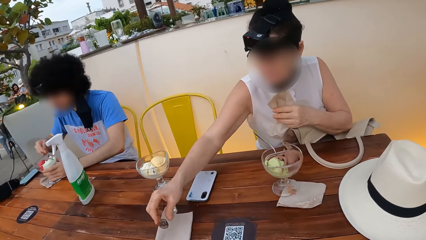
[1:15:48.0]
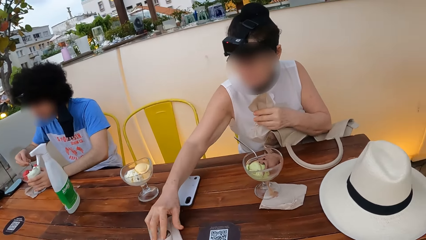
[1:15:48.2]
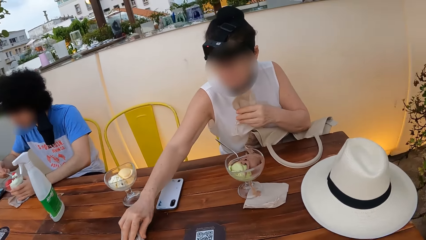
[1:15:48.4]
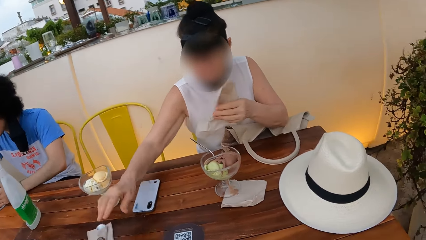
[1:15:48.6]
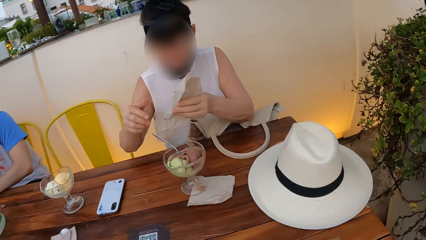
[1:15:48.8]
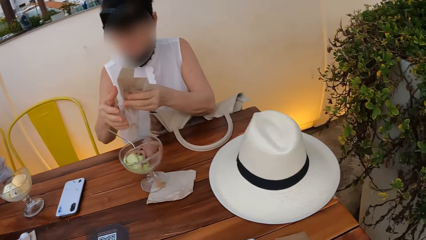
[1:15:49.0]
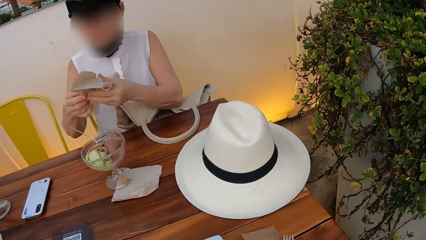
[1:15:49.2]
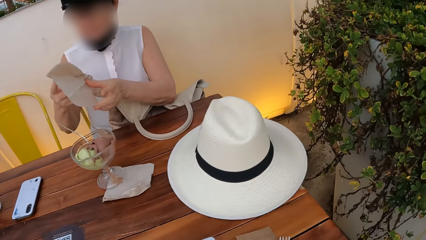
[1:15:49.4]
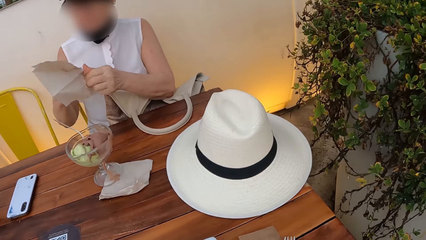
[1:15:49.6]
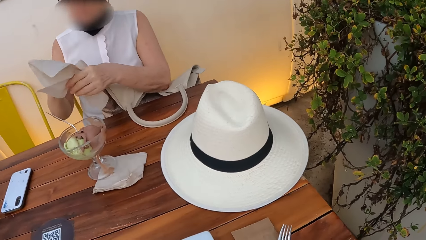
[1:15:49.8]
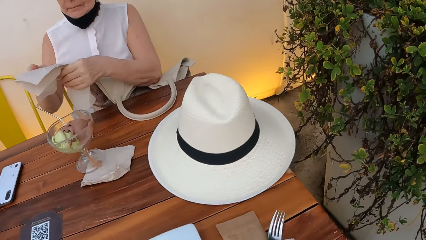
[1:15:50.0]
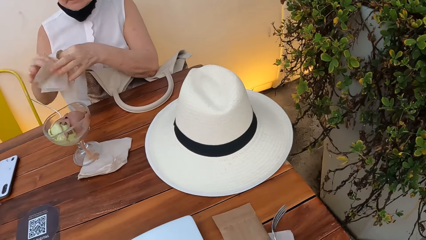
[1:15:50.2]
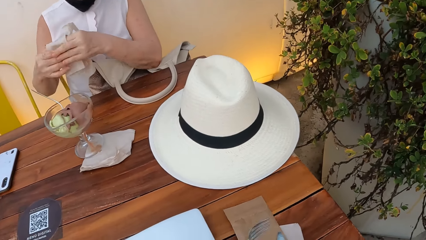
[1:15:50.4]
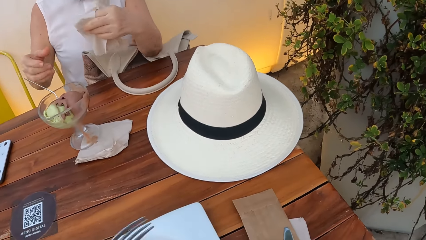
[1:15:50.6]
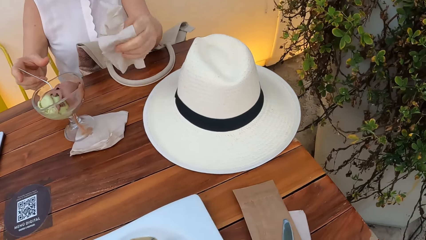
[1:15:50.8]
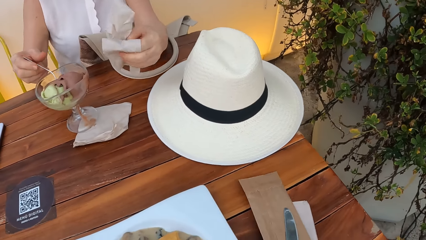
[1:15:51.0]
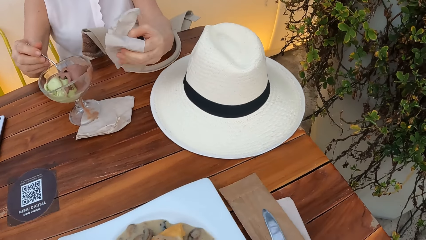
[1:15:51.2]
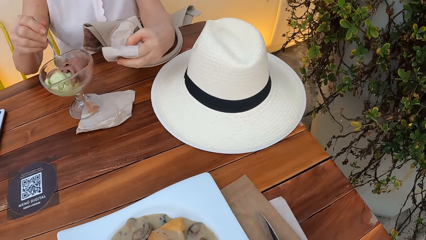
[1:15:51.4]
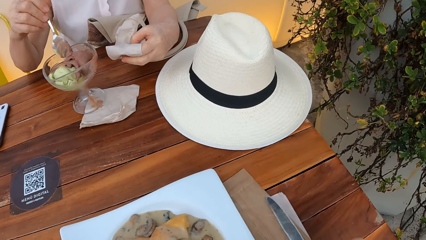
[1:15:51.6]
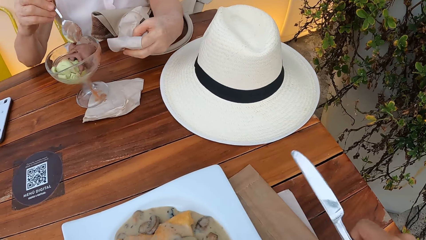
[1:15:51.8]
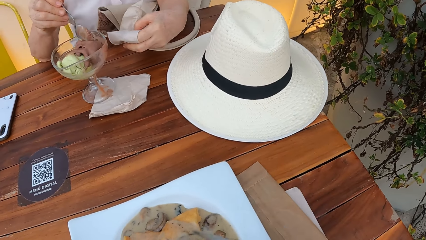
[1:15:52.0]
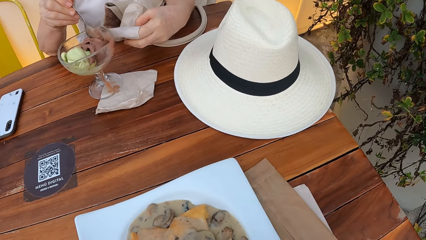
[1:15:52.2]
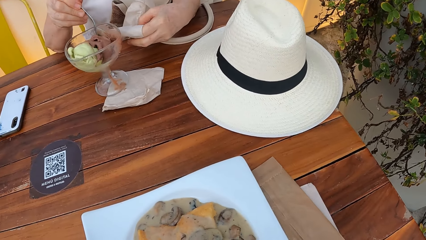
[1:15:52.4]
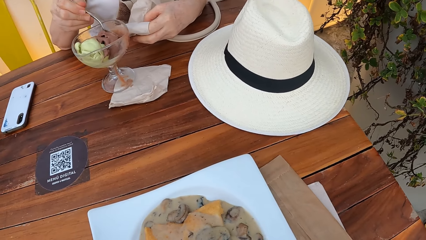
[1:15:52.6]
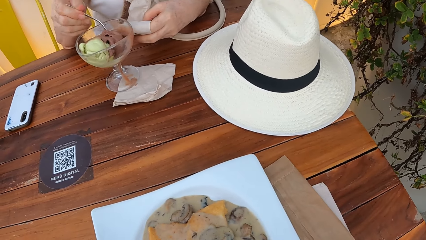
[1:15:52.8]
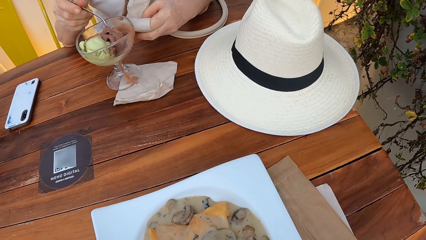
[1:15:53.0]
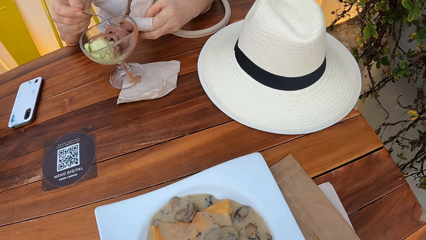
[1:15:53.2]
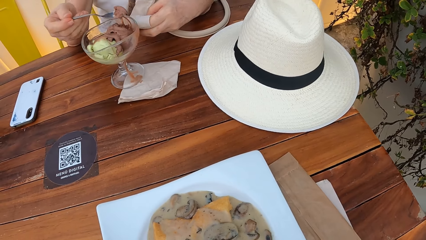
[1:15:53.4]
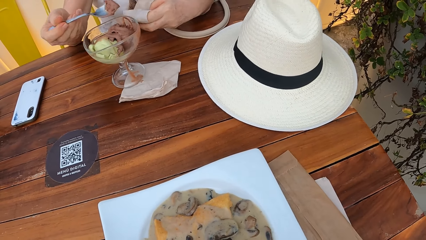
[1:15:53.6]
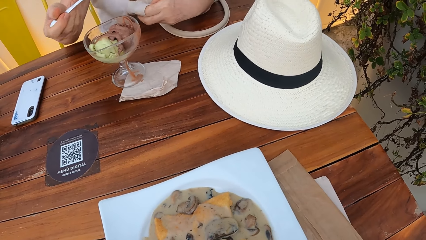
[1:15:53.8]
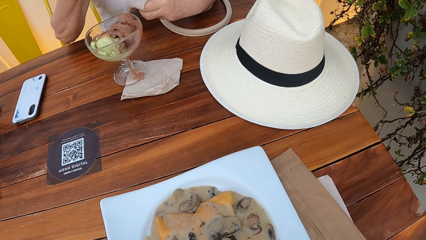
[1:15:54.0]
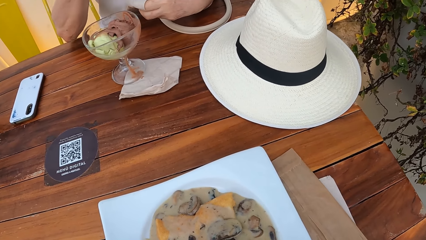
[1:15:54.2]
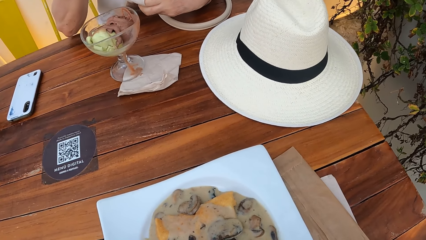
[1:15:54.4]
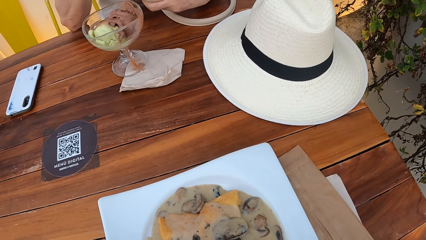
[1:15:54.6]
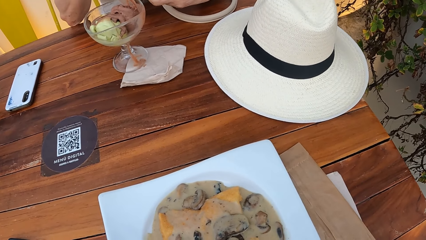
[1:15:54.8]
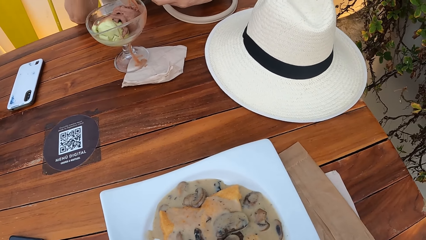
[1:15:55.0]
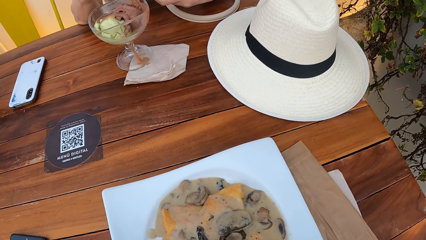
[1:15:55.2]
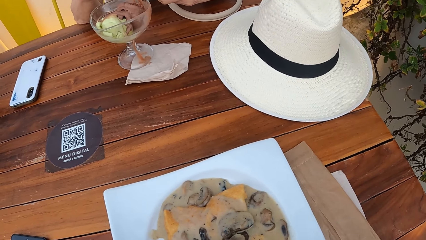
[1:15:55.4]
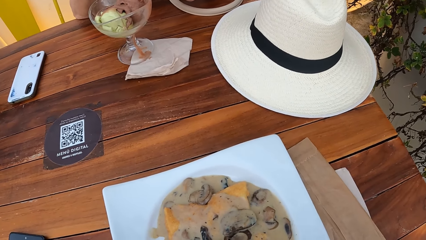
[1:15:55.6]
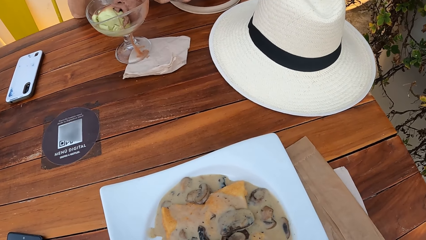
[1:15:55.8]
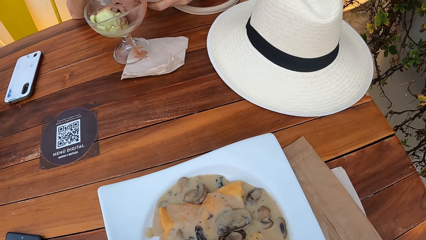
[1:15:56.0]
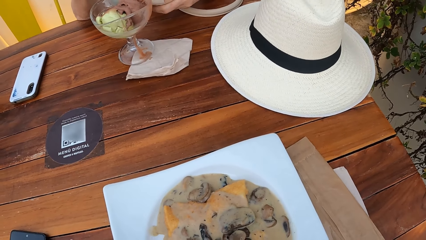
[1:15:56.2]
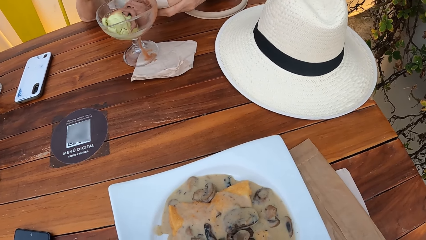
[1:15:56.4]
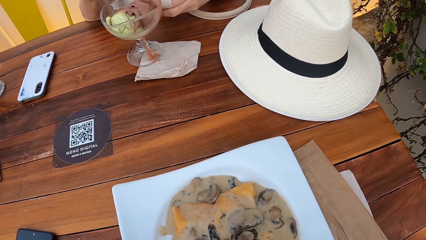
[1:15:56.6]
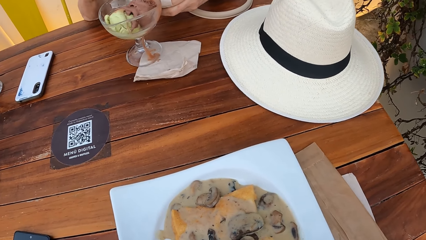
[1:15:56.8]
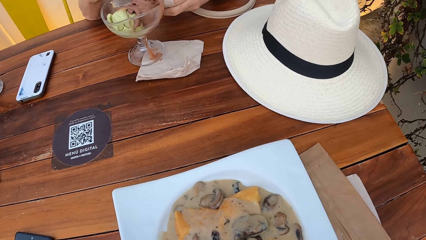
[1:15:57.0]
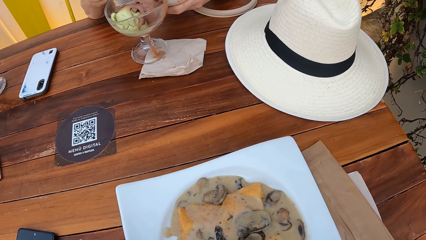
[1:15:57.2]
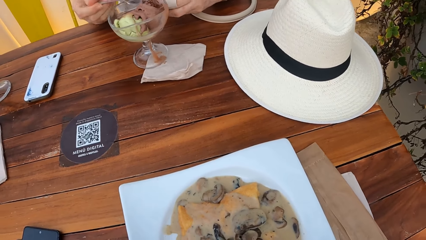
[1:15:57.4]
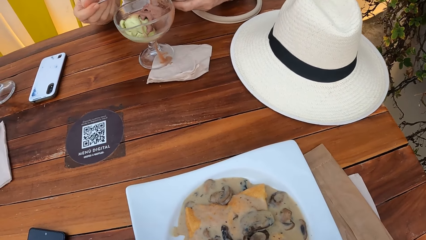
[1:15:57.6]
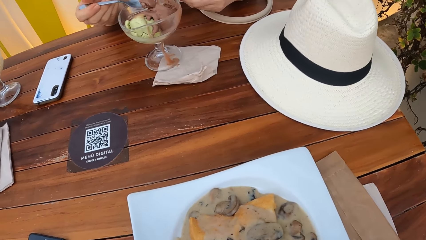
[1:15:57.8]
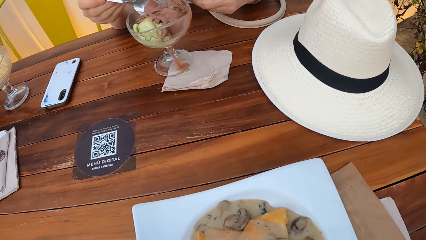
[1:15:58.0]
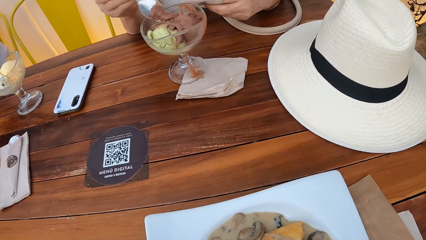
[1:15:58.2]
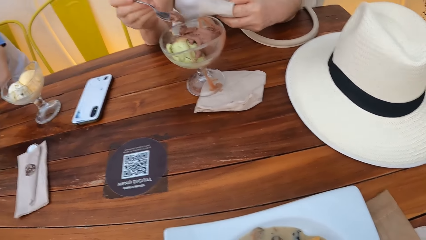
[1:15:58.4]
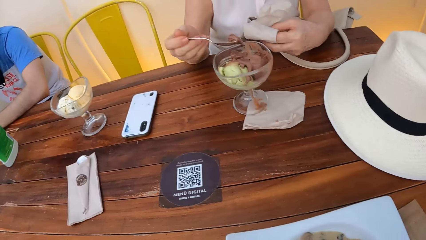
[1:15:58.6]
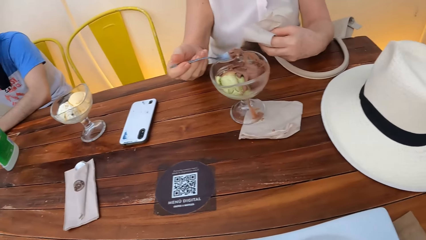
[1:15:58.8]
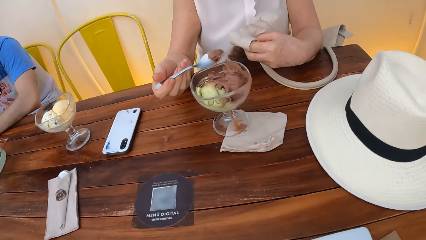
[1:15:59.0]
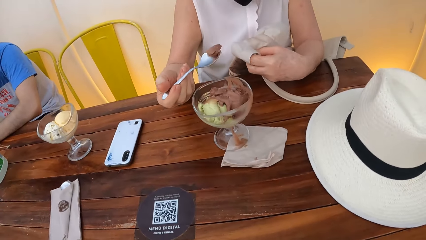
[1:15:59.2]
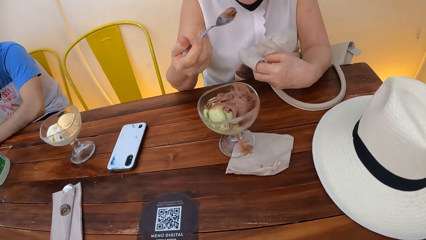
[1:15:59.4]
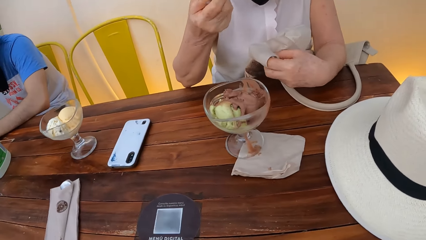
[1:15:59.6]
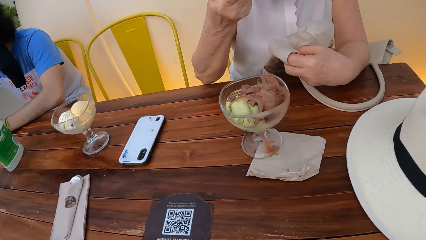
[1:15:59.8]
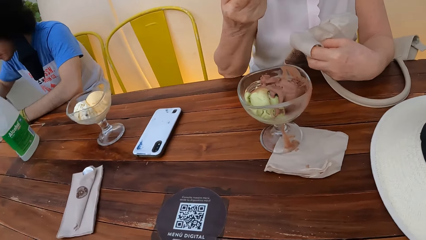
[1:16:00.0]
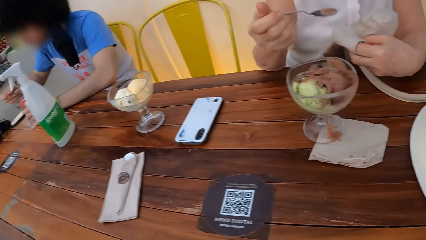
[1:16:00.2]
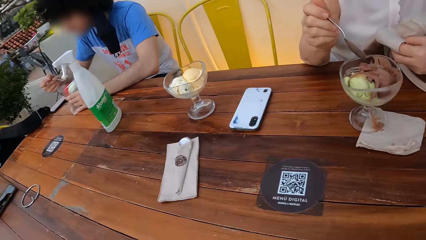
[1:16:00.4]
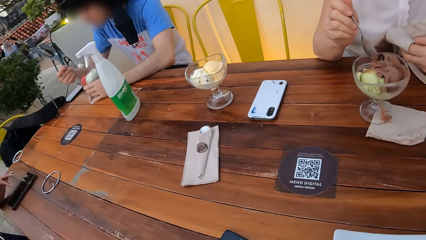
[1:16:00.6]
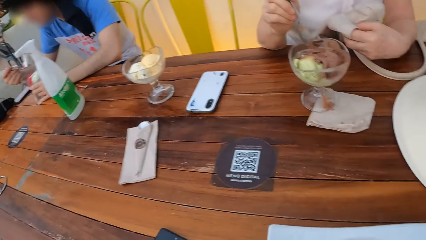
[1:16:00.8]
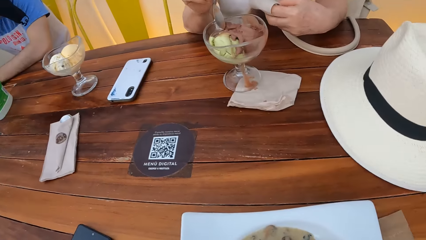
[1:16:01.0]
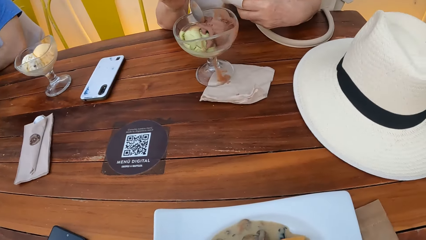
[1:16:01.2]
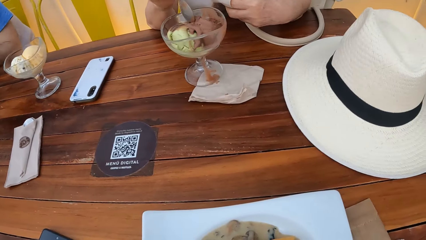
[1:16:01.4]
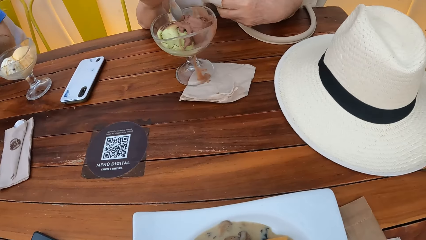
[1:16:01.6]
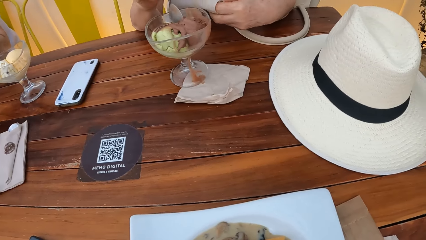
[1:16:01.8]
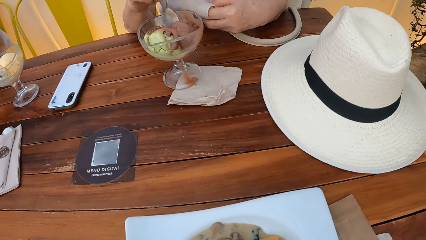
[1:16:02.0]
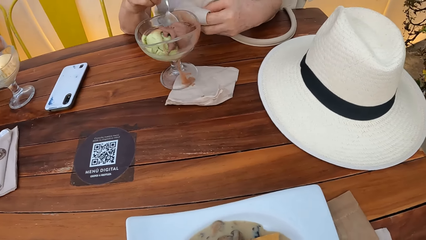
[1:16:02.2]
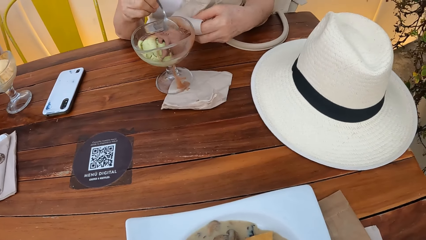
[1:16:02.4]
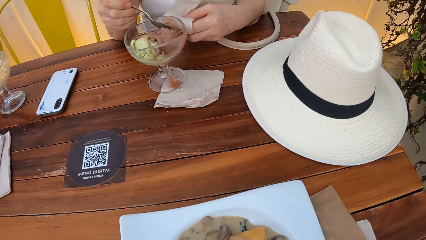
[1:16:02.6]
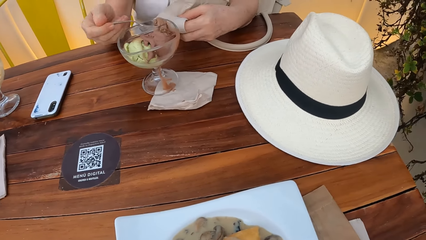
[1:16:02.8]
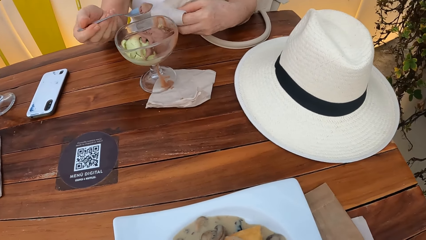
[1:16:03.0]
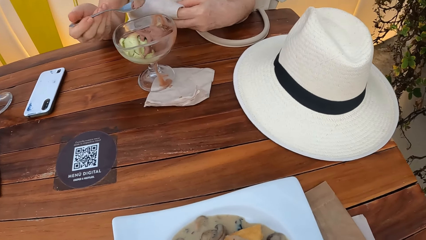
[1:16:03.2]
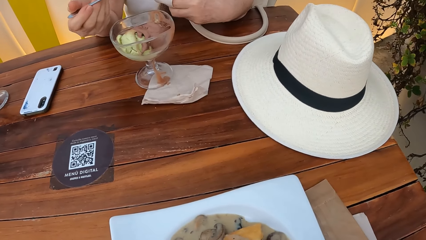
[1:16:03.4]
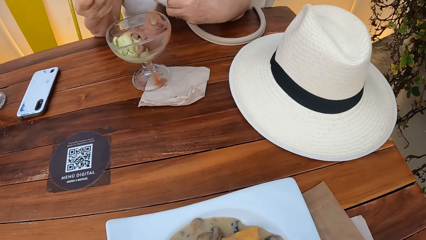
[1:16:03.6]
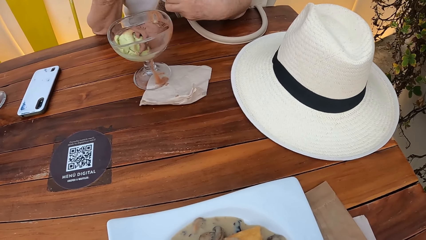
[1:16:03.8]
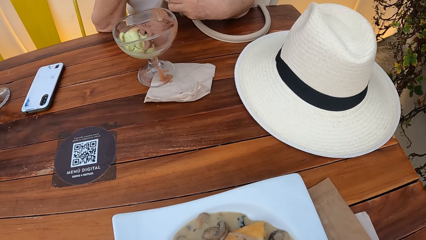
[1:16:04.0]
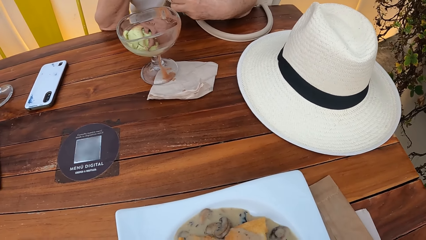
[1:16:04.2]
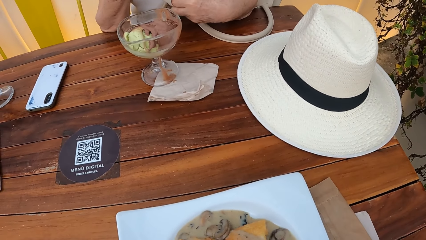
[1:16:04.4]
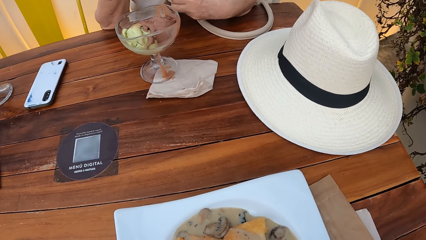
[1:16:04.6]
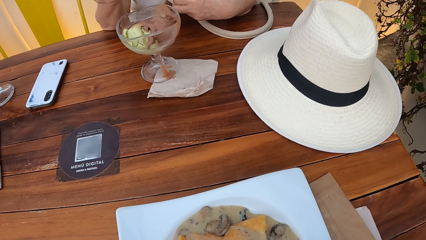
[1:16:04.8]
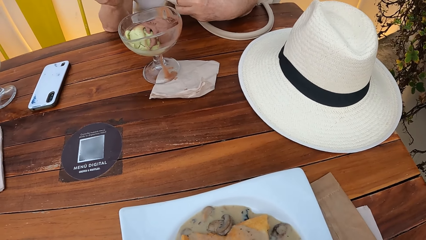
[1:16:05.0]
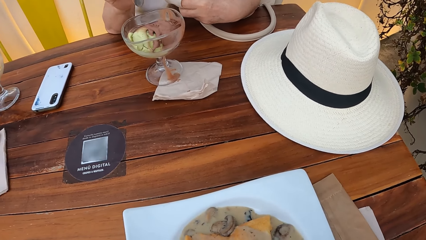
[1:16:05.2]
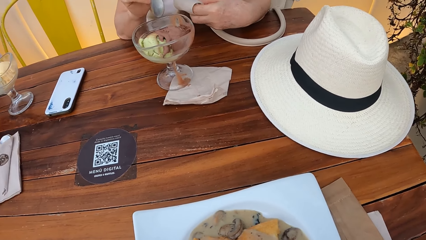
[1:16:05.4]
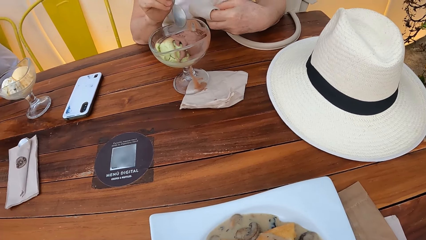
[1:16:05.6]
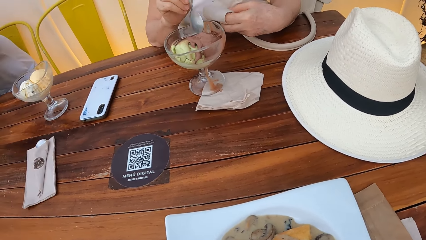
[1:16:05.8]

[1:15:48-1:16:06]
A person places a packed spoon on serviettes on a dining table. A woman arranges the serviette. The person folds a serviette on hand. The camera wearer picks up a fork and a spoon. The woman picks up the spoon. The person eats ice cream. The woman scoops the food with the spoon. The woman eats the food. Another person eats ice cream. The woman scoops the food.
